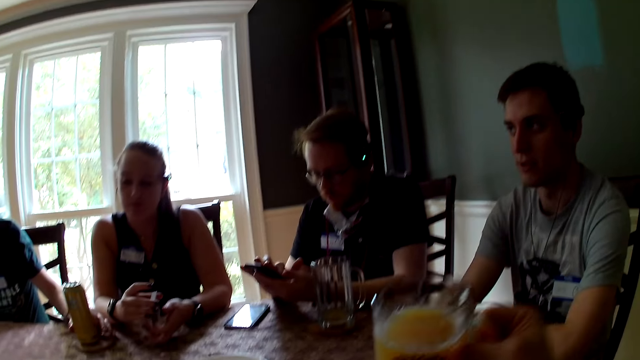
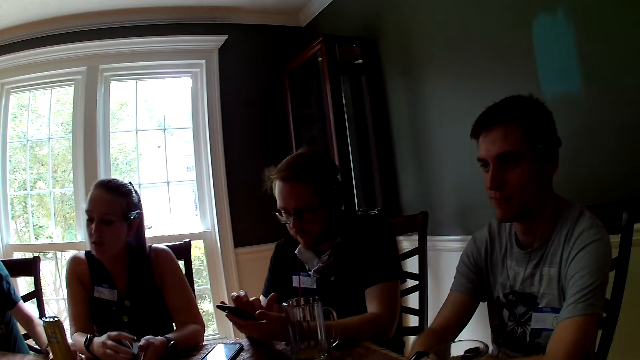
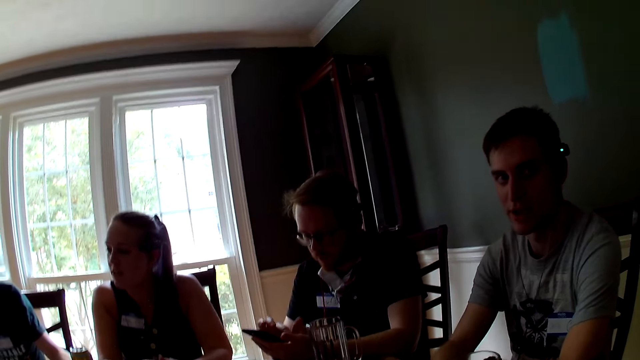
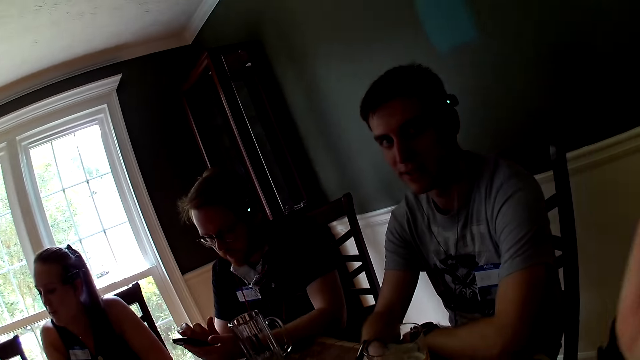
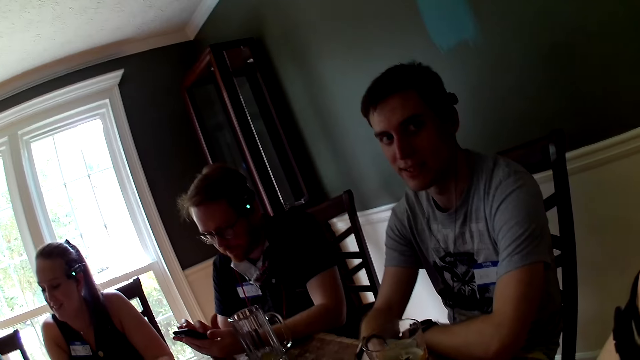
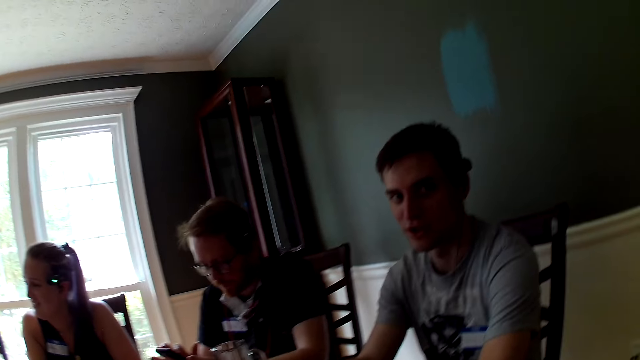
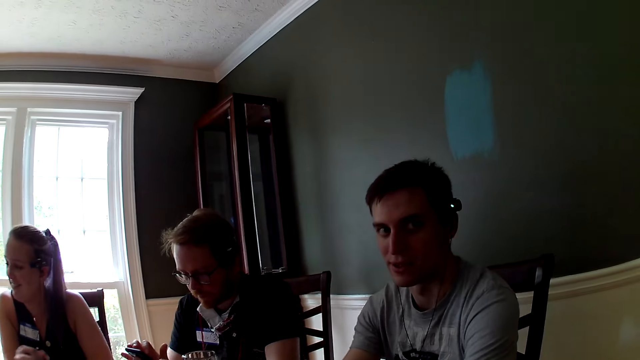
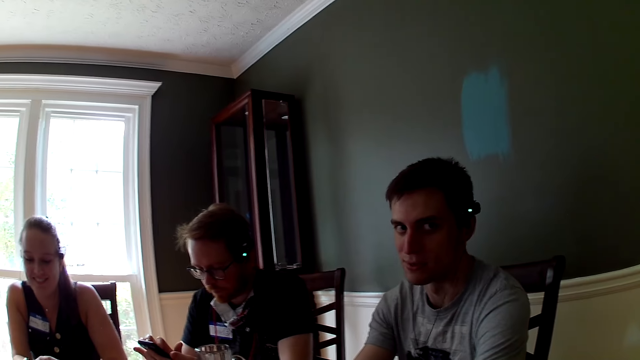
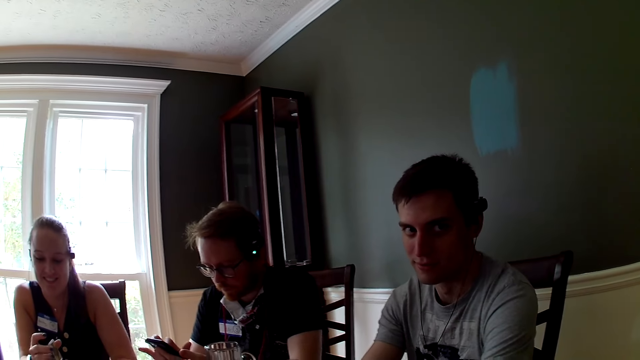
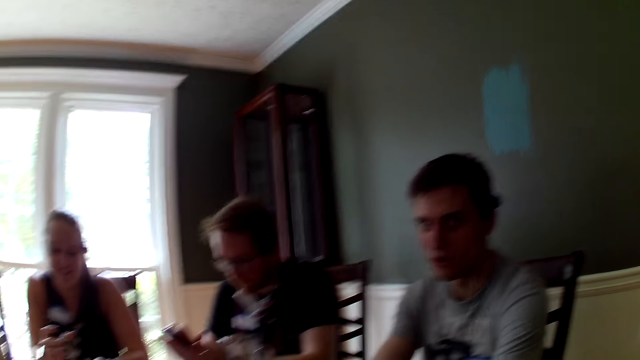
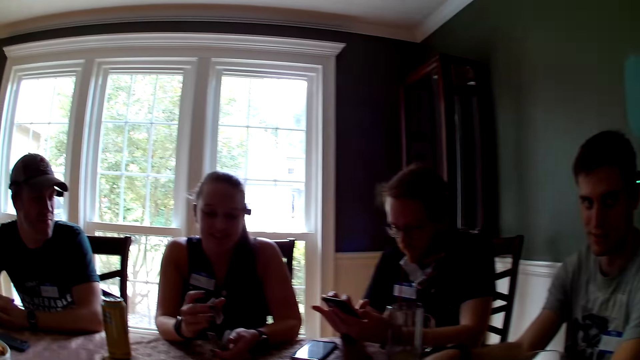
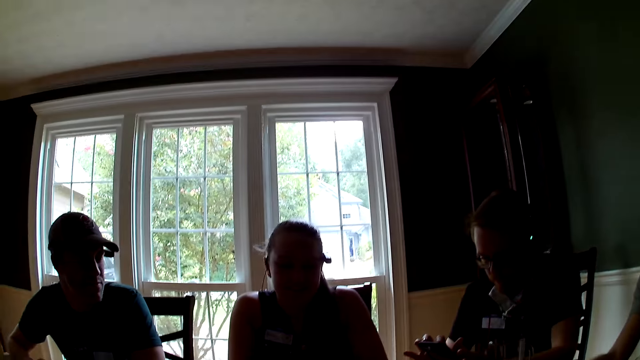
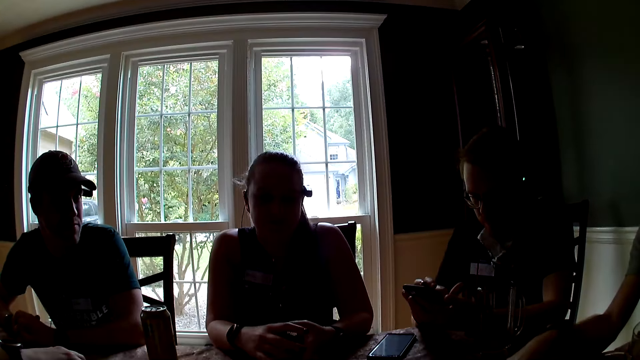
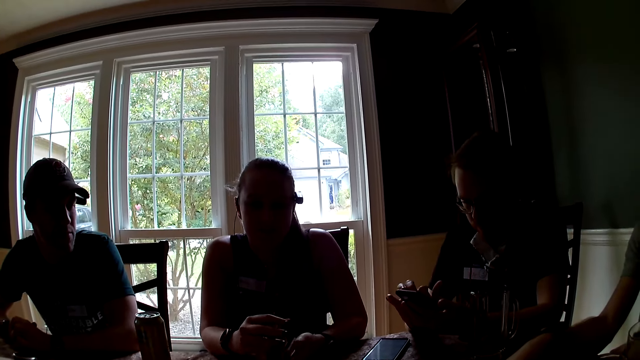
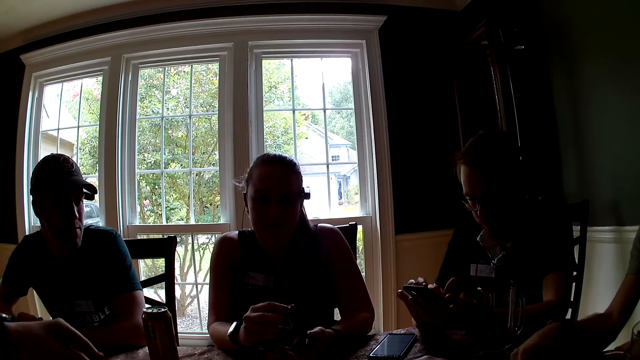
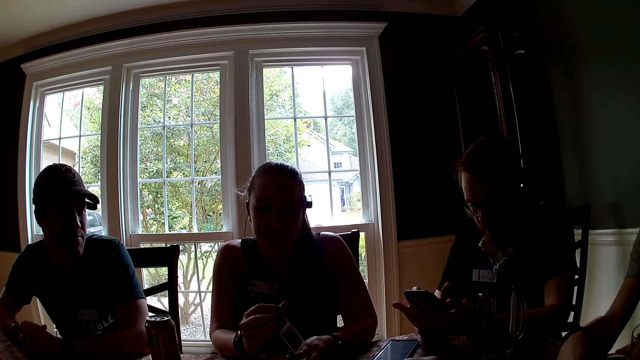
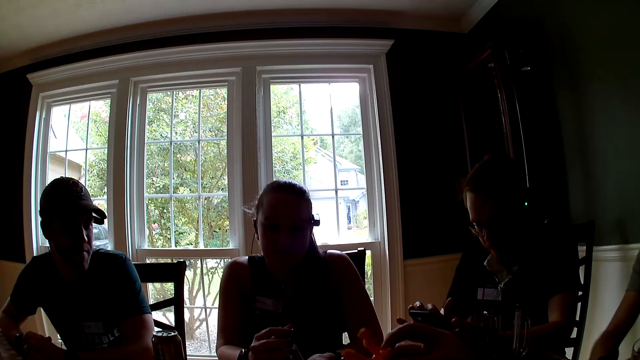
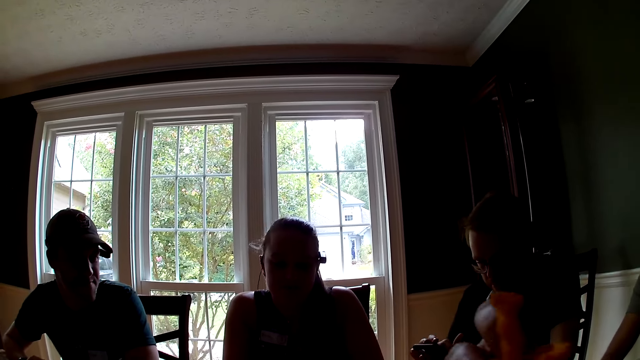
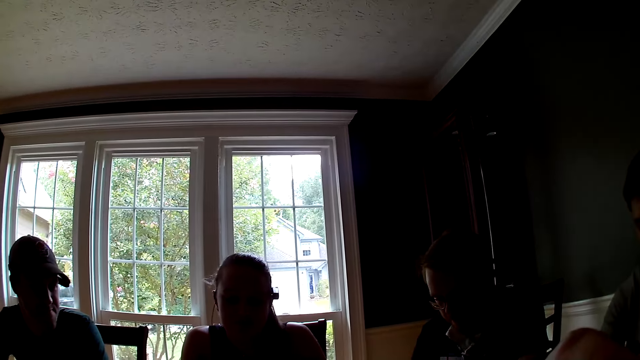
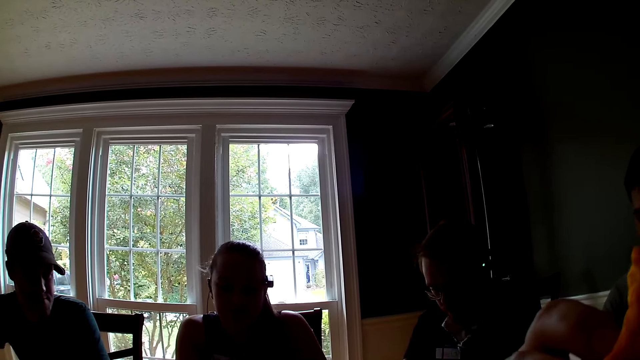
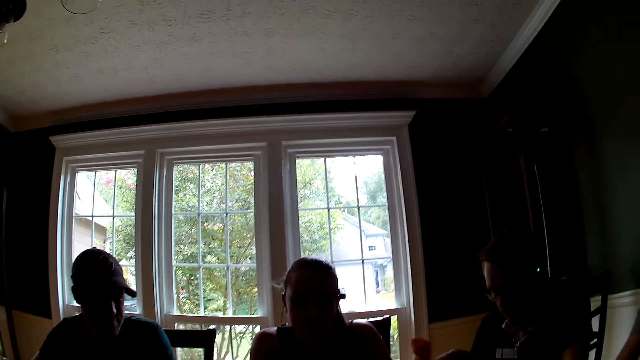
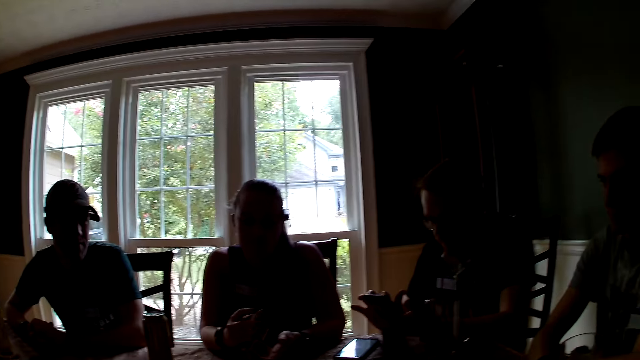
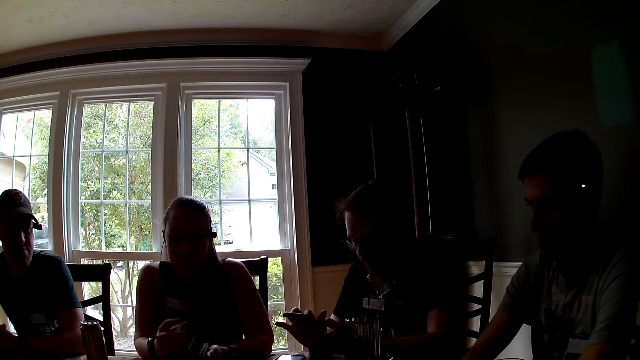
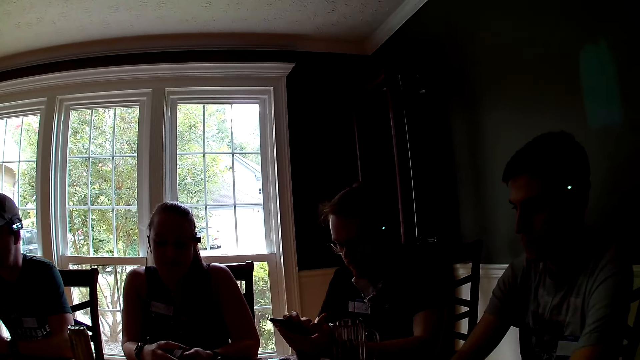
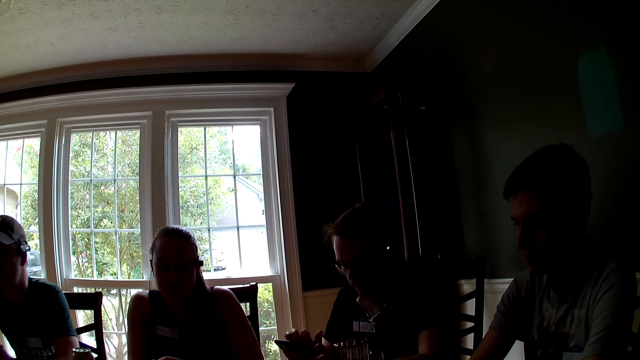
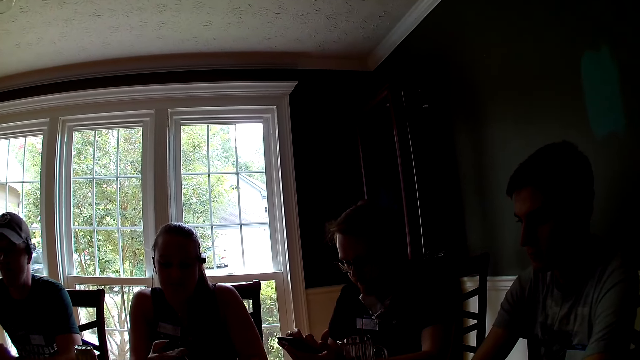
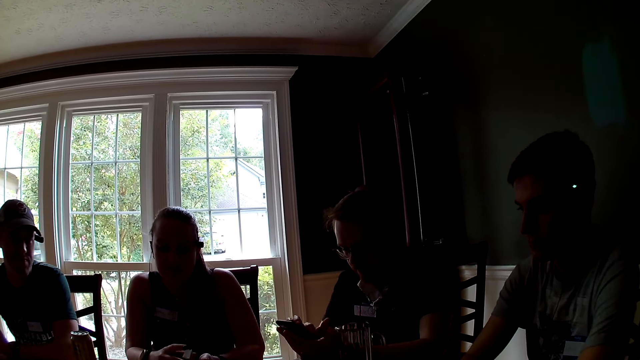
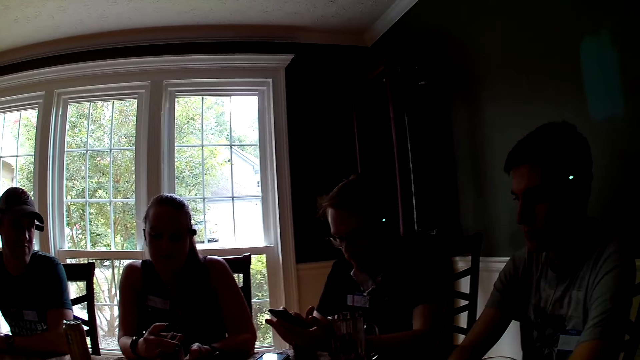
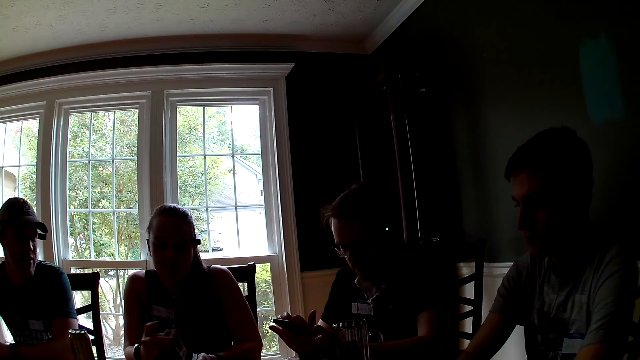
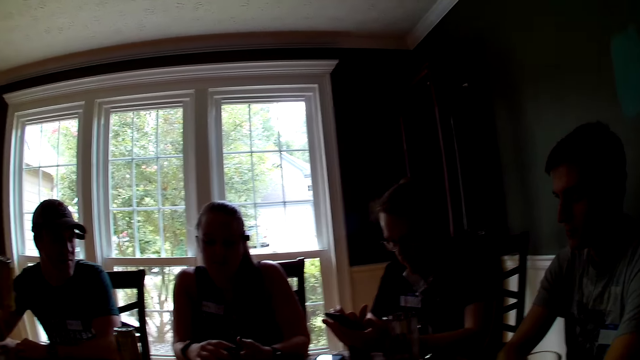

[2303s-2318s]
The camera wearer puts a cup of juice on the table. She adjusts her glasses with her right hand. She touches her head. She looks around. A woman shuffles the cards in her hands. A man looks around. The woman picks up some chips in her left hand. Another woman moves her hand. The camera wearer picks up some chips in her right hand. She eats some chips in her right hand. She looks around.

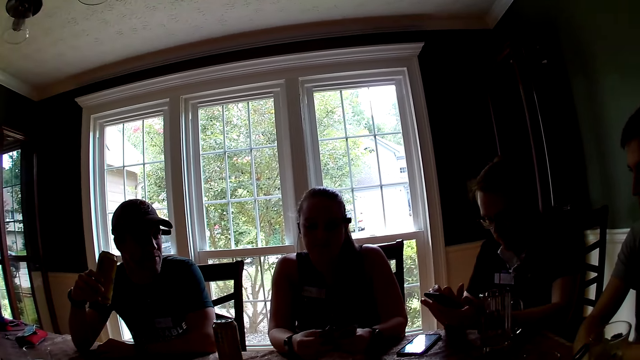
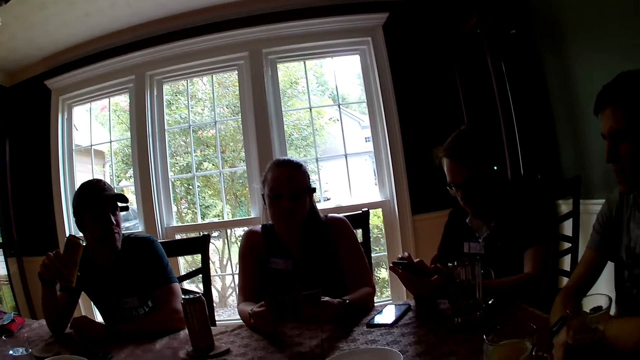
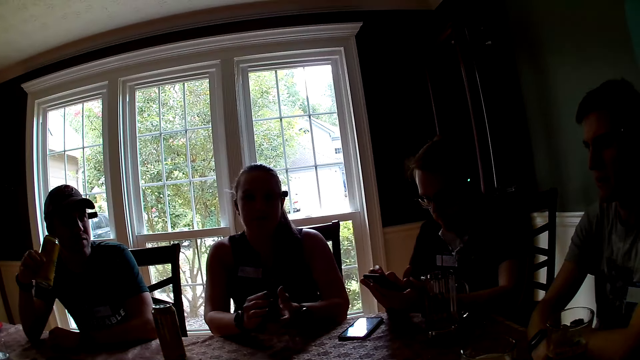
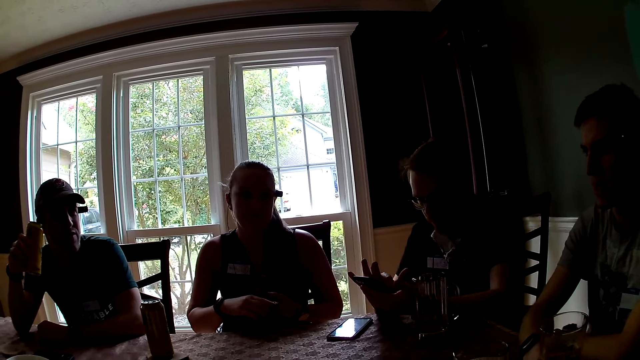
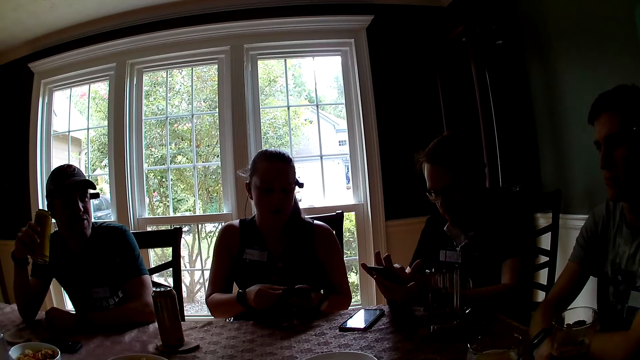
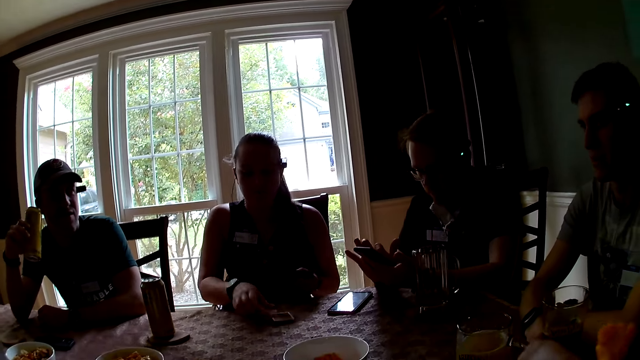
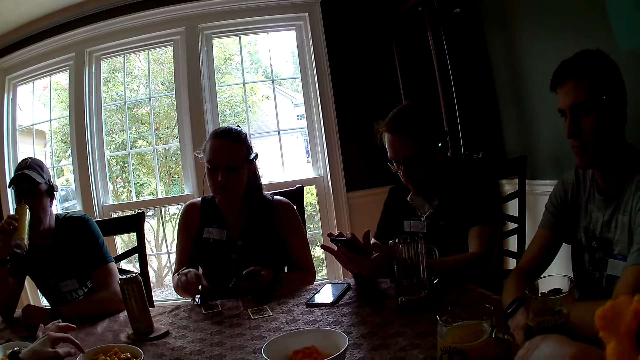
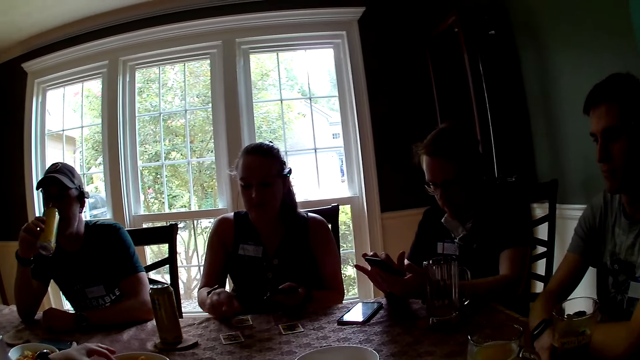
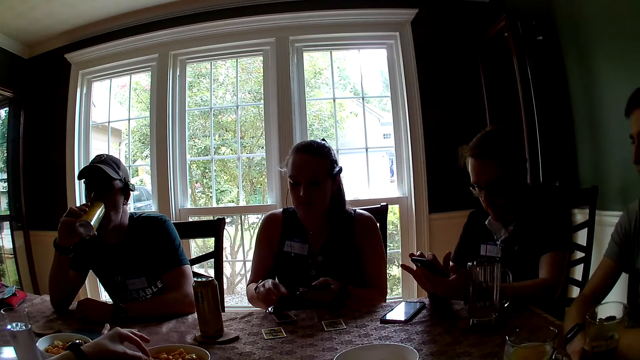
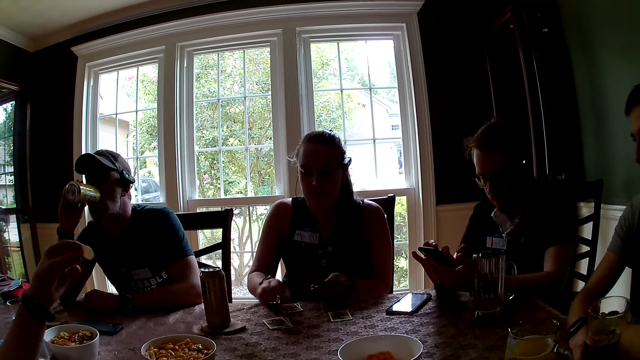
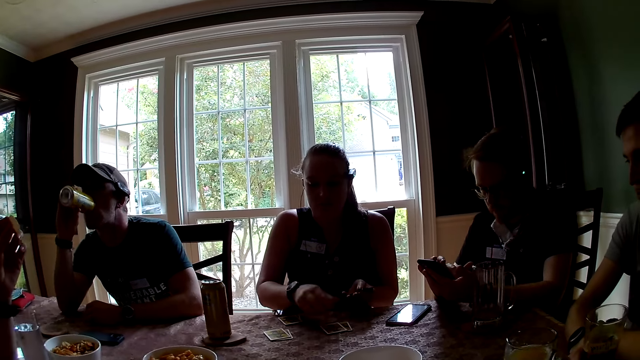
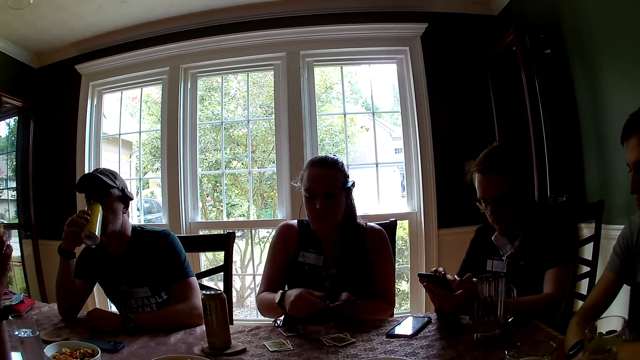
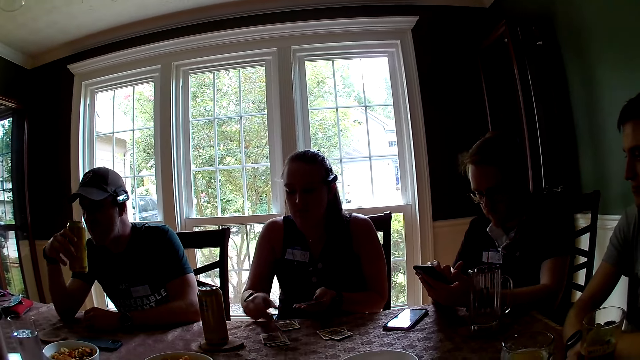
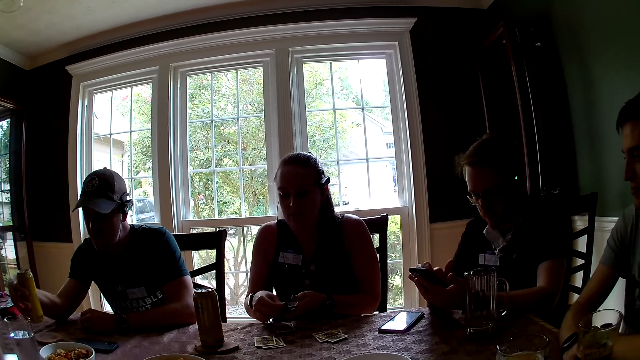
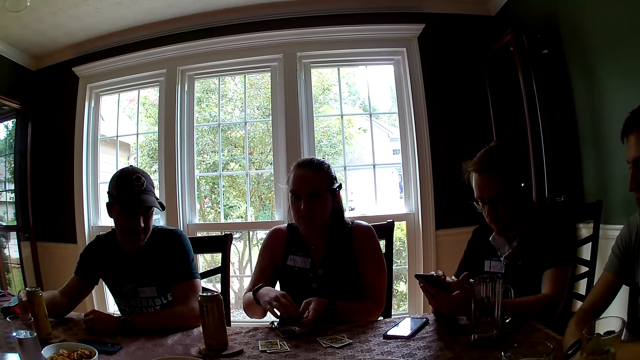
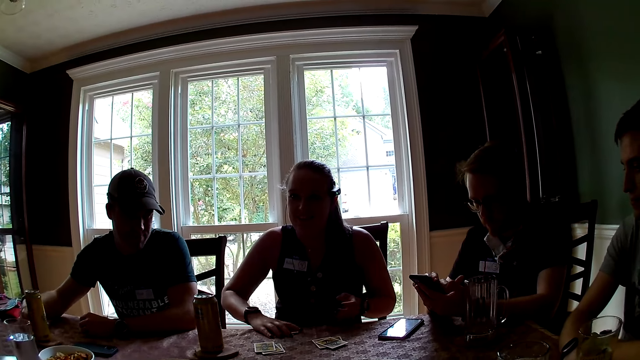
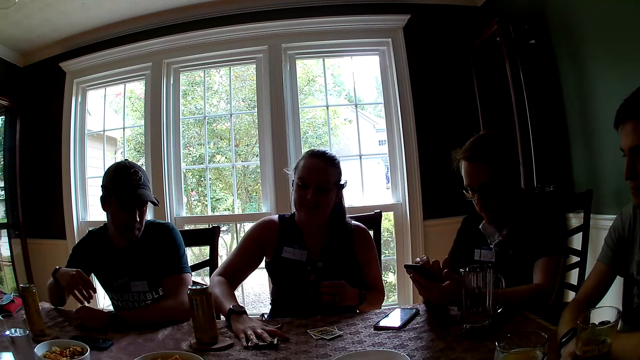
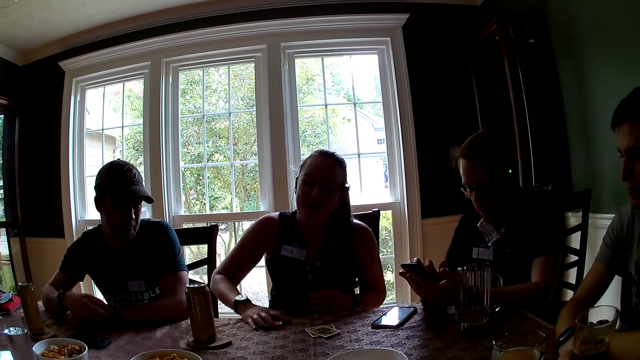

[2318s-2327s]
A woman arranges some cards on the table with her hands. The camera wearer eats some chips in her right hand. The woman puts the cards on the table. She picks up some chips in her left hand. A man drinks from a can in his left hand. The camera wearer looks around. The man drops the can in his left hand on the table. The woman picks up the cards on the table.
